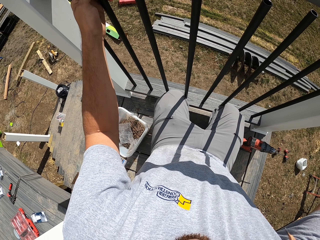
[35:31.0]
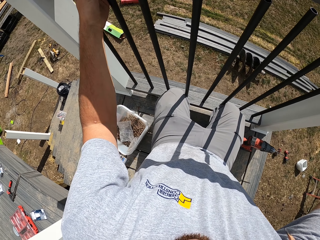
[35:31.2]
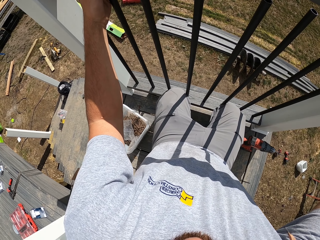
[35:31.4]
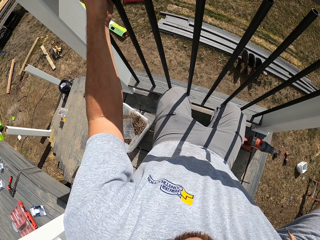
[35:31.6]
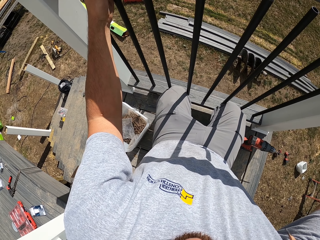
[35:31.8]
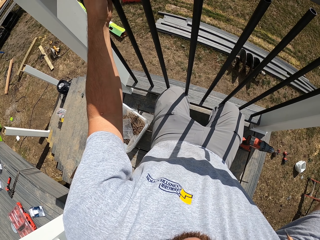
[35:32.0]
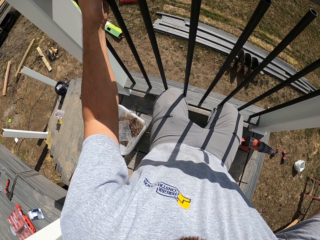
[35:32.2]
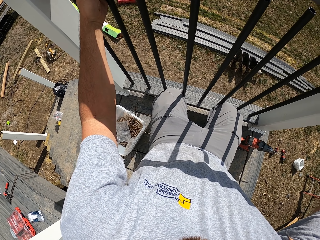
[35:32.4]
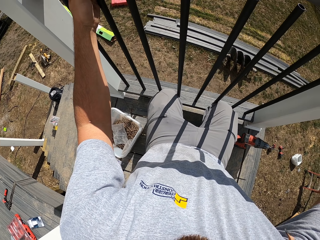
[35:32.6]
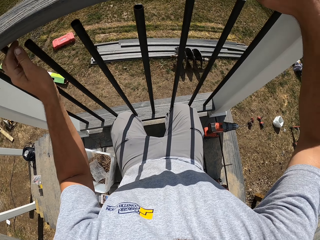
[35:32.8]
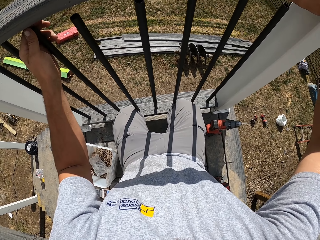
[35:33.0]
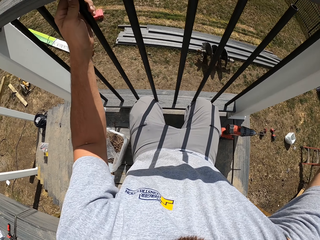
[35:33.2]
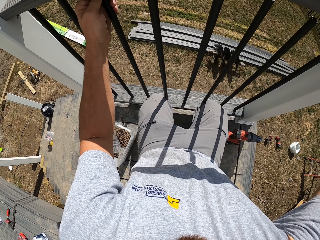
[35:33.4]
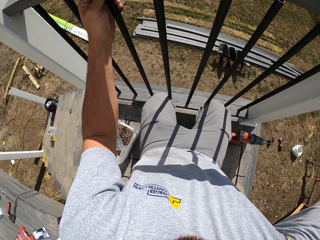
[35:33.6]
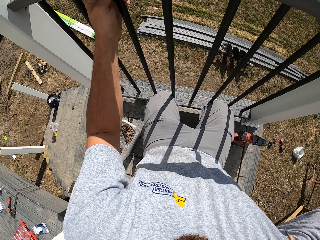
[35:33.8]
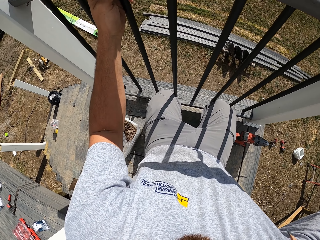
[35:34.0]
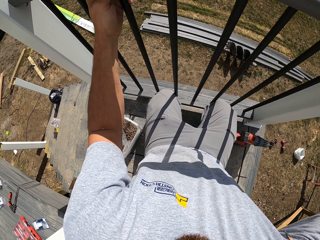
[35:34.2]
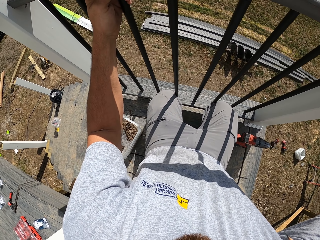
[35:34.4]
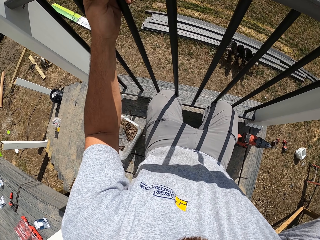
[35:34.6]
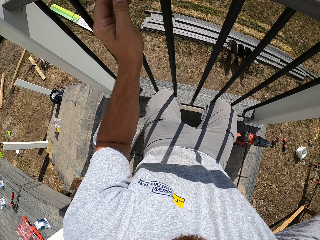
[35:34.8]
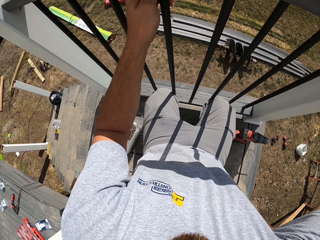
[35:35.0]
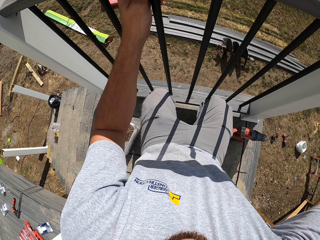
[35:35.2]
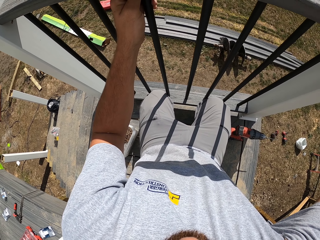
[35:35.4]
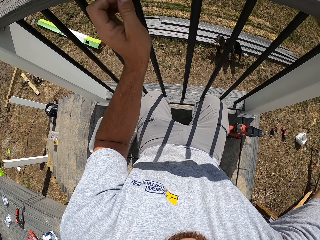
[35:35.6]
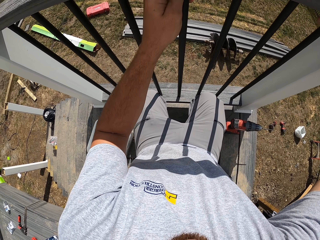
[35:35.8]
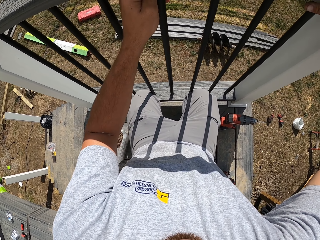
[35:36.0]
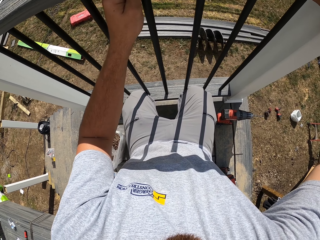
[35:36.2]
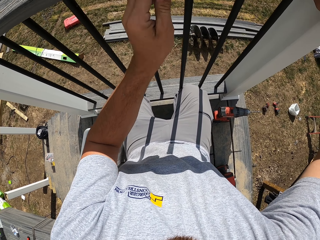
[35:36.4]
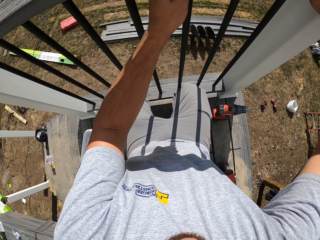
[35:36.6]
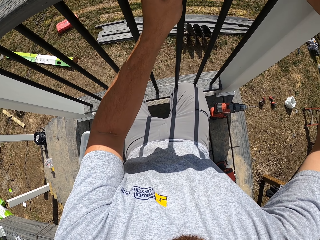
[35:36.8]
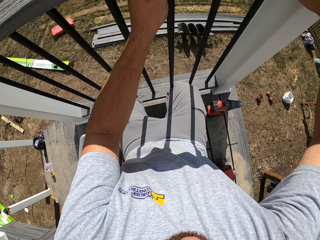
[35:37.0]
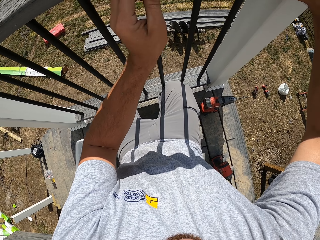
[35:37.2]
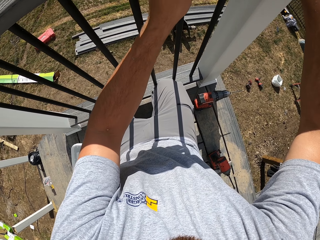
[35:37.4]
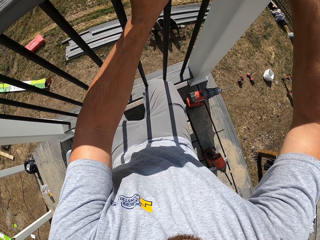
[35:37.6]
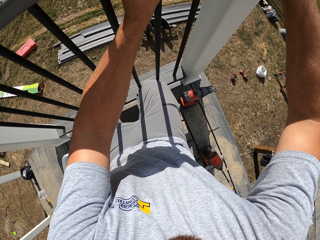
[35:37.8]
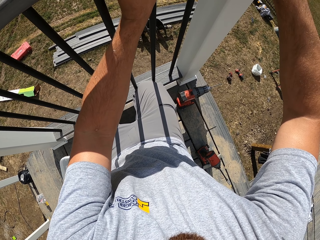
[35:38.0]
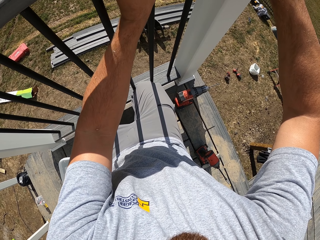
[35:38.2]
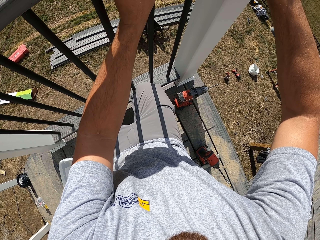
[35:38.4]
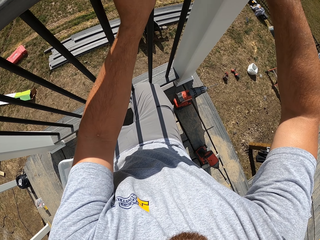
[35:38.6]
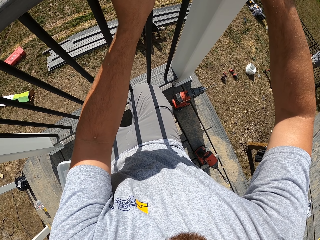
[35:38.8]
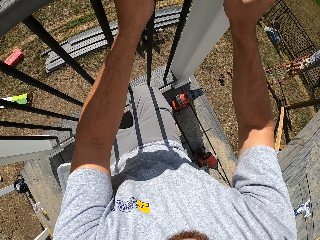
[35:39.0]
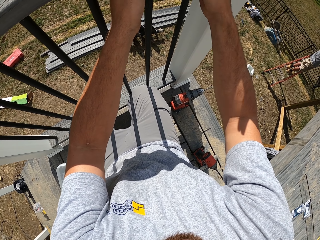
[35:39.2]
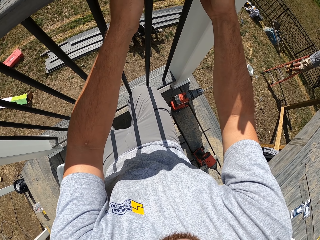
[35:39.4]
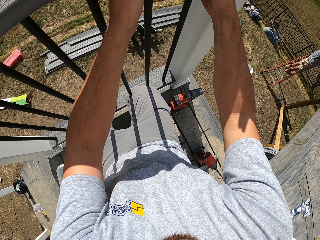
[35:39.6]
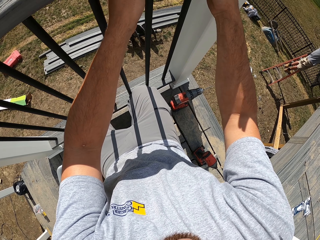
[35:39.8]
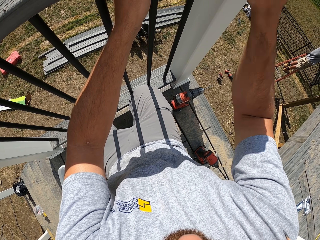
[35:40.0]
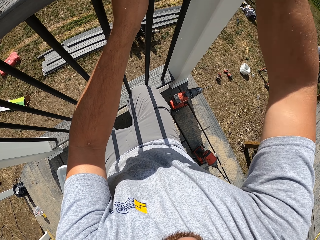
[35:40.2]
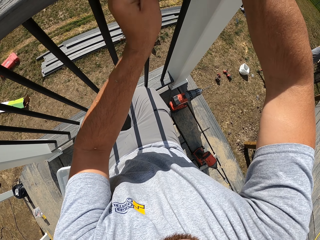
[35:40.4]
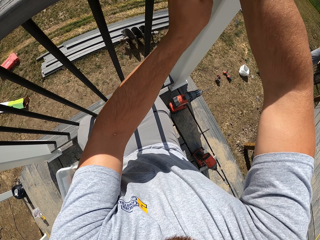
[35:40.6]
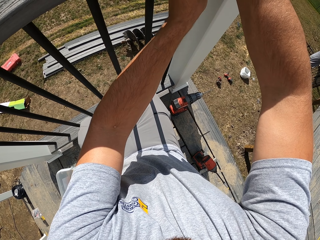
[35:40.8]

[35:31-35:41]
The camera wearer touches the baluster.

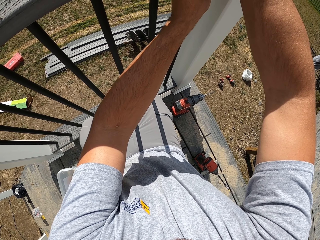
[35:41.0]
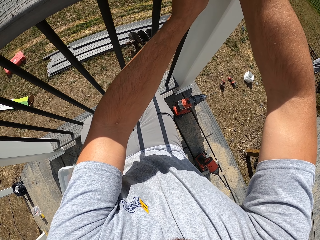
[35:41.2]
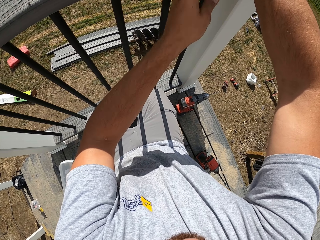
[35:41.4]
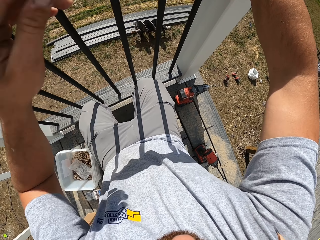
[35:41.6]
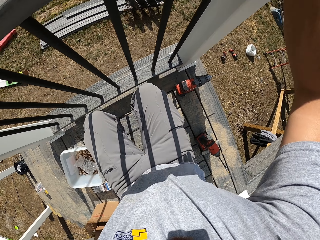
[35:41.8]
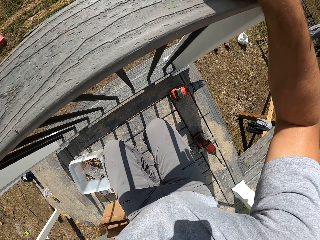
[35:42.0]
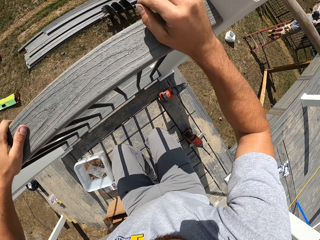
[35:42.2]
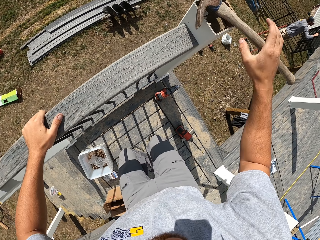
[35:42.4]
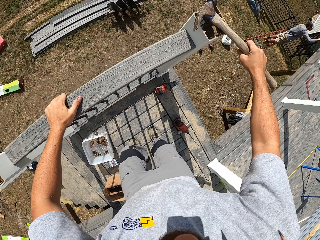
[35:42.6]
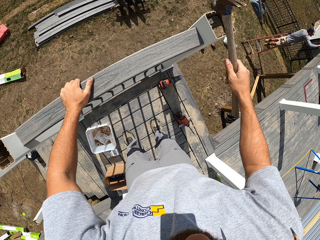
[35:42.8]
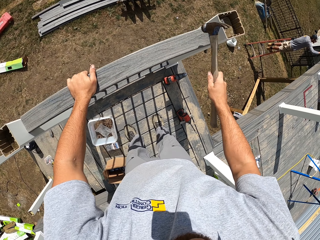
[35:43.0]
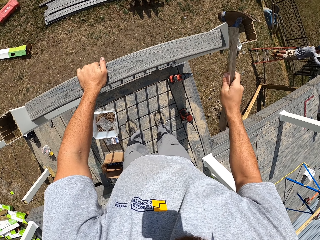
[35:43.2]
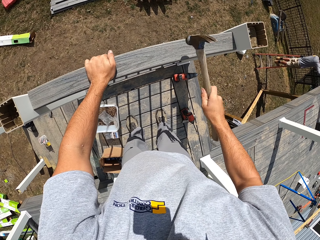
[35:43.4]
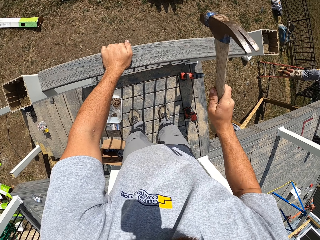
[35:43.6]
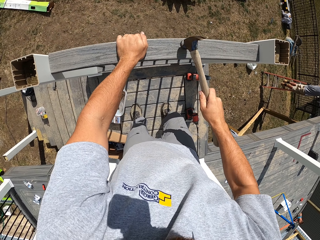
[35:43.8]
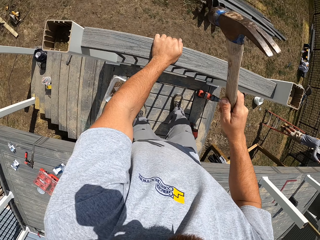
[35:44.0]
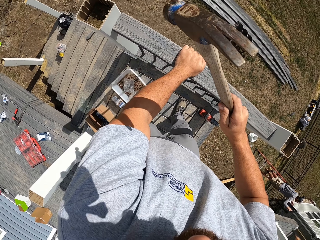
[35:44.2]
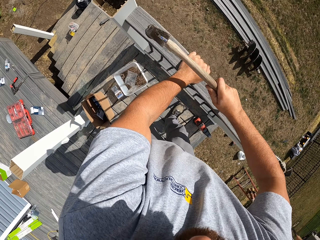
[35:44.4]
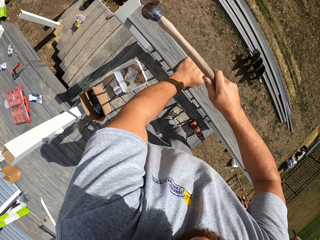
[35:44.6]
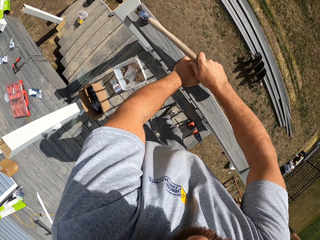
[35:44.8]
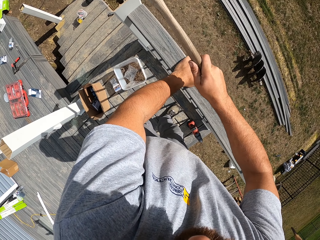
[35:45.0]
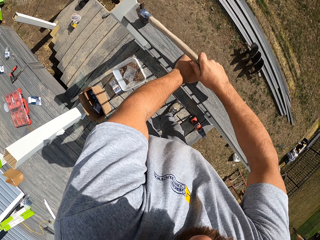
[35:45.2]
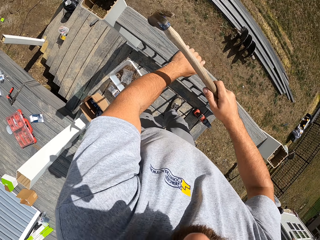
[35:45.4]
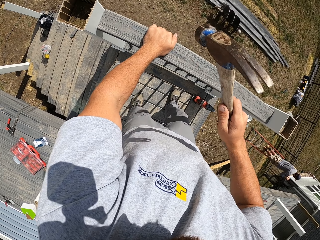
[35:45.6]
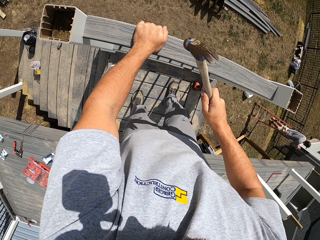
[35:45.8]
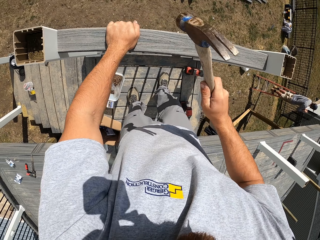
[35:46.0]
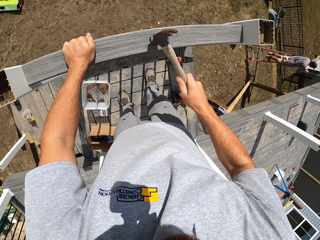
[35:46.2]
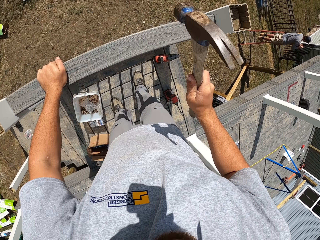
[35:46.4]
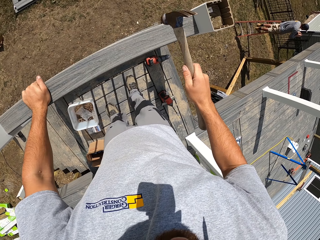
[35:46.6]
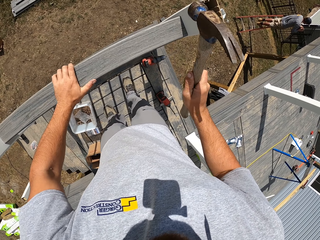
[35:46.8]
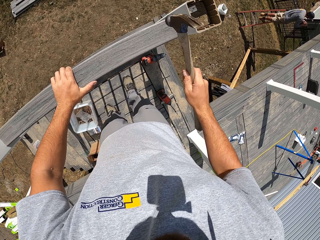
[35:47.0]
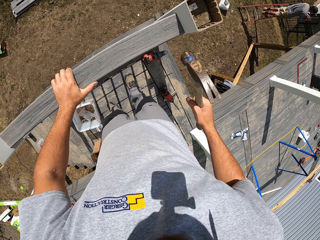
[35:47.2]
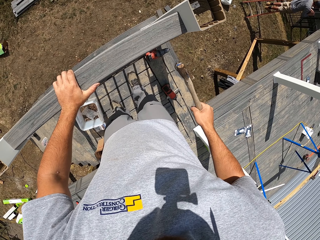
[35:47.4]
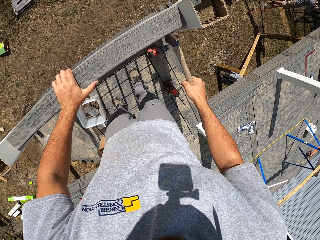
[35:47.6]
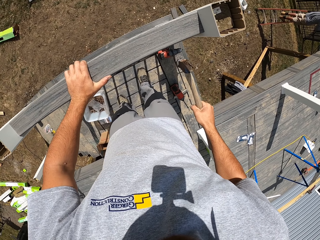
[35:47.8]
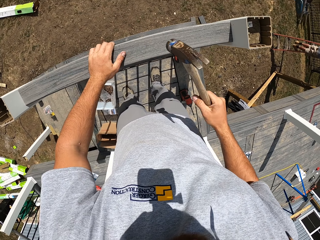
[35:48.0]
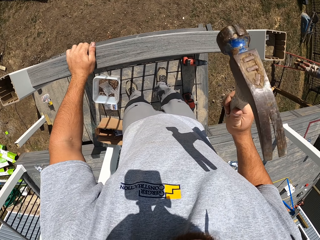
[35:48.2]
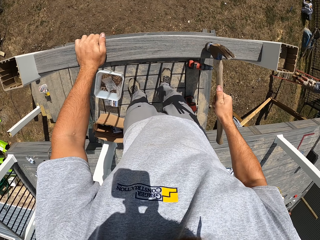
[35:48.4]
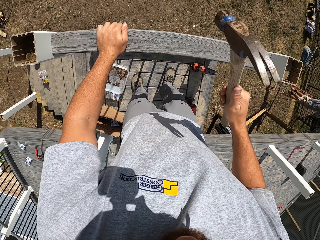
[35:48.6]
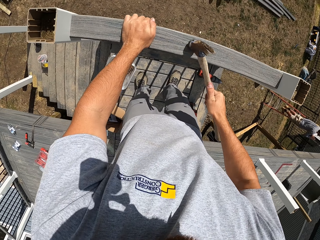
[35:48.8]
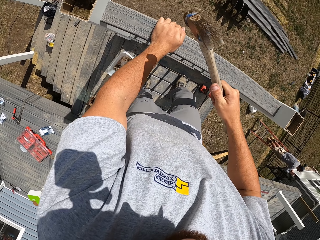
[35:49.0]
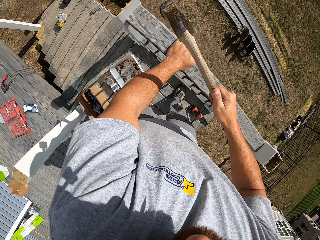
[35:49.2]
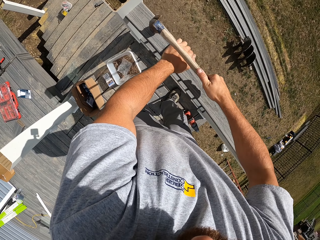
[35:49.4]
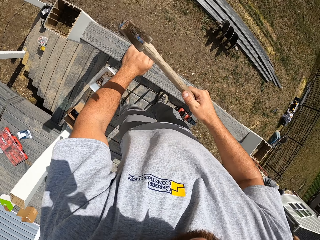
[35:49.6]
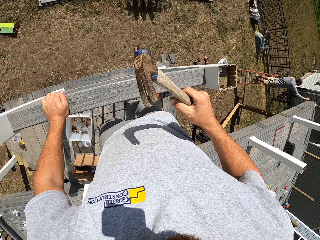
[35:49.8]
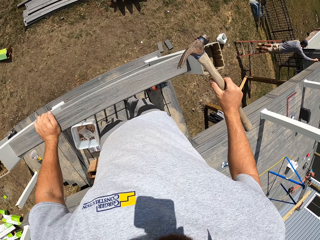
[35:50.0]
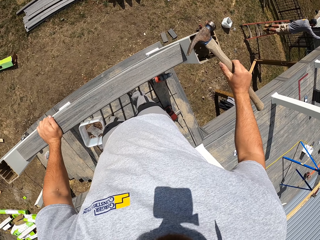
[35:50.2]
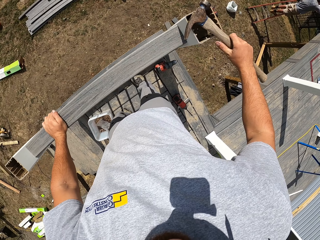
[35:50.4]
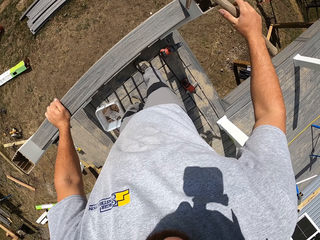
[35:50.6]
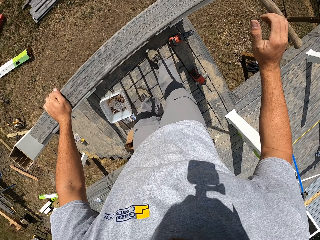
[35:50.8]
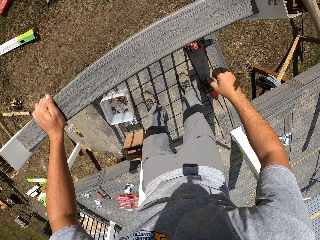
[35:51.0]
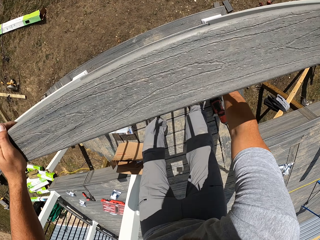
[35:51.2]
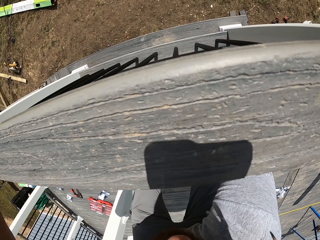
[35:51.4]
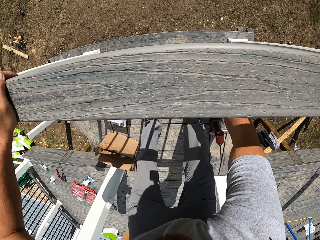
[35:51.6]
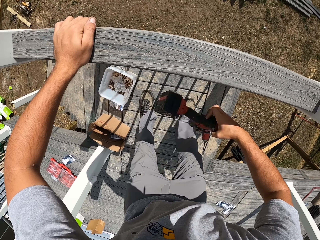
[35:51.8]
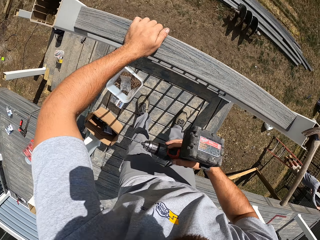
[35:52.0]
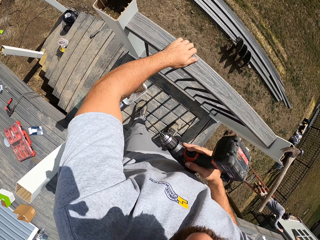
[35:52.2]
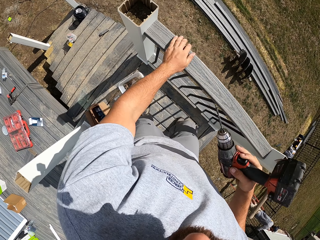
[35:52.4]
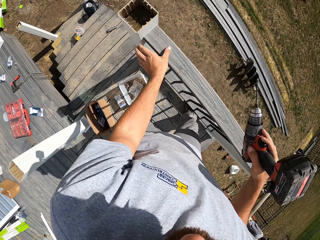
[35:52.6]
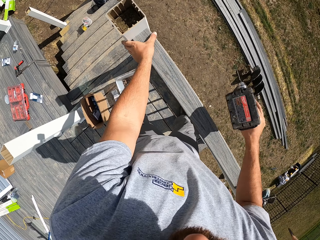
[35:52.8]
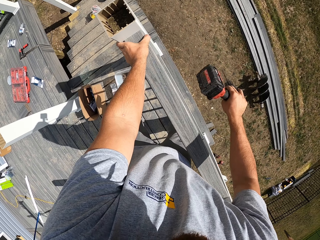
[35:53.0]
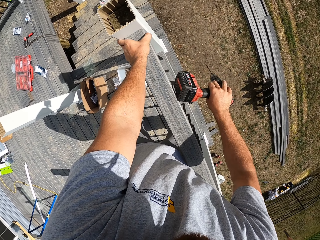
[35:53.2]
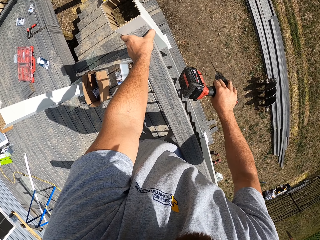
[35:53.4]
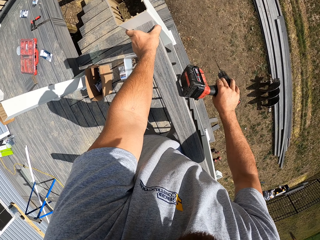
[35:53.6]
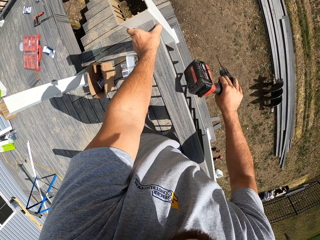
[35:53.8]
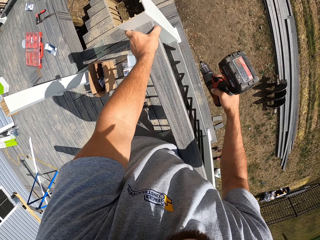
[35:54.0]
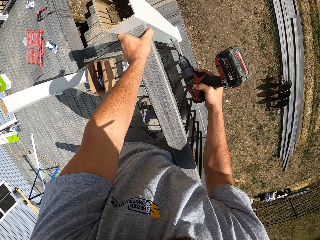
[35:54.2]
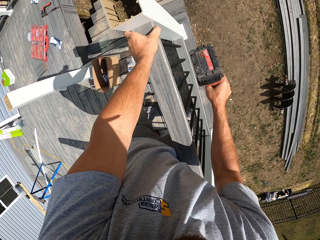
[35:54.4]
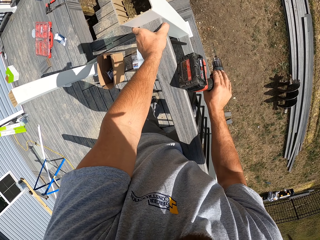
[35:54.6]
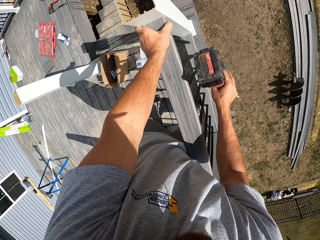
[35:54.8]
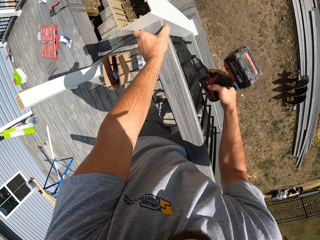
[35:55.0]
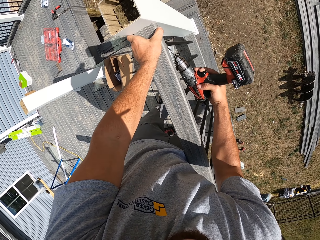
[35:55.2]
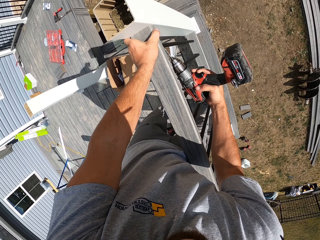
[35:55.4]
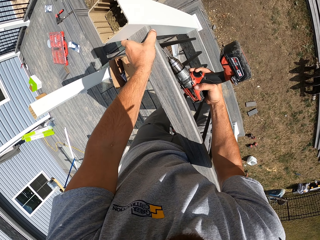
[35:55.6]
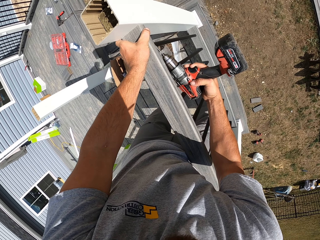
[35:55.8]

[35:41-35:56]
The camera wearer stands up. They pick up the hammer. They hammer the hand rail. They place the hammer on the newel post. They bend down and pick up a drill. They knock the rail with the drill.
